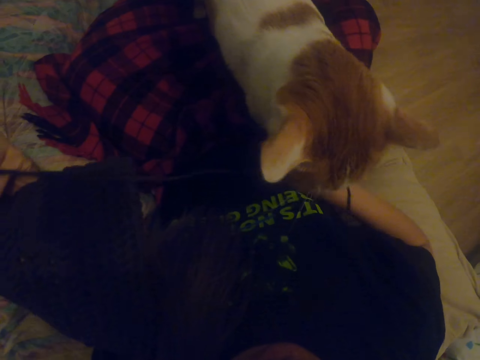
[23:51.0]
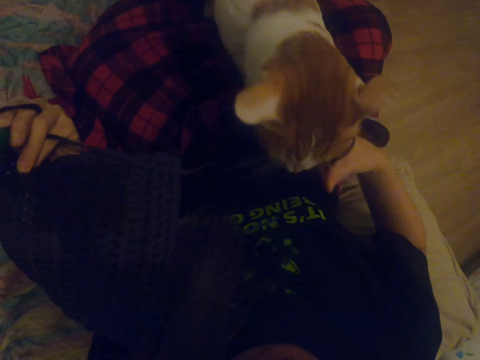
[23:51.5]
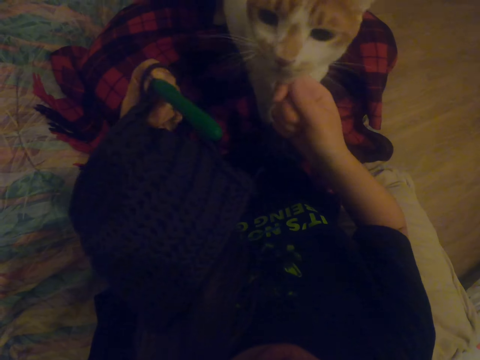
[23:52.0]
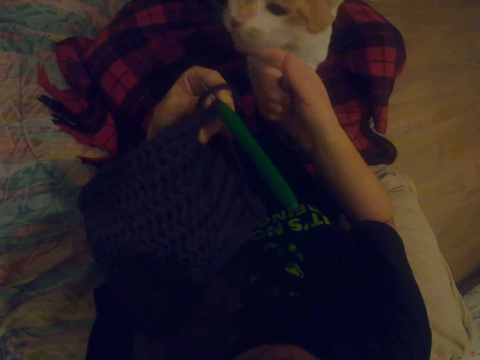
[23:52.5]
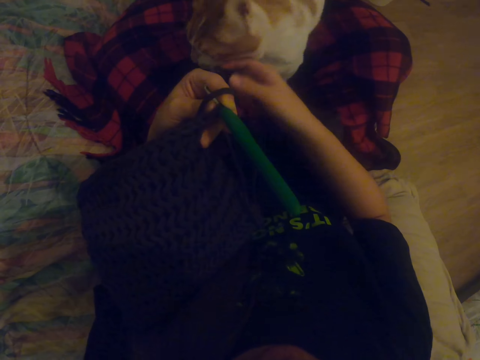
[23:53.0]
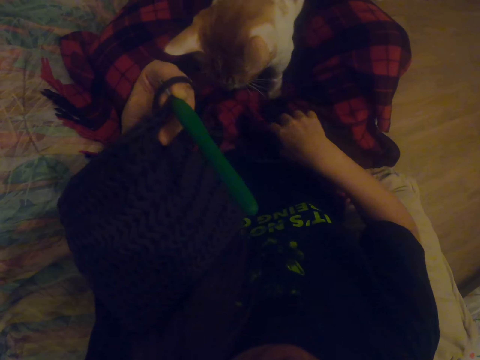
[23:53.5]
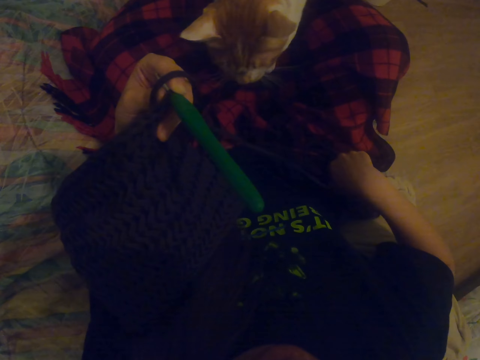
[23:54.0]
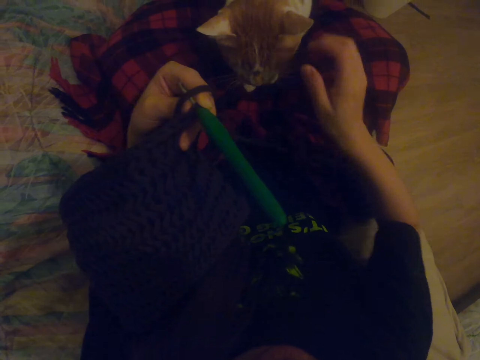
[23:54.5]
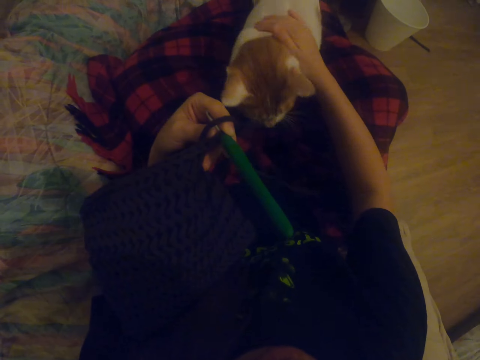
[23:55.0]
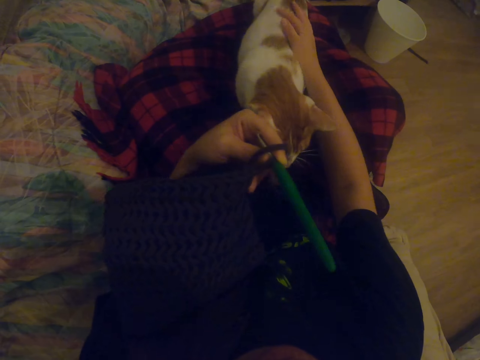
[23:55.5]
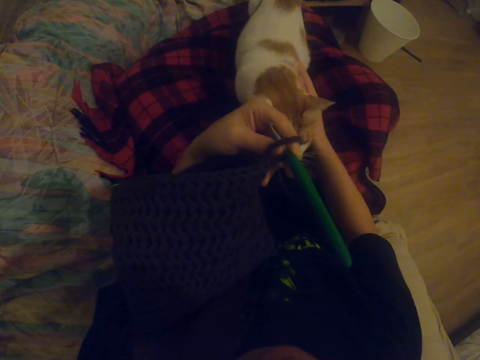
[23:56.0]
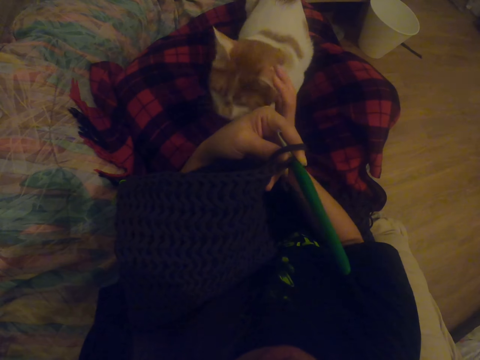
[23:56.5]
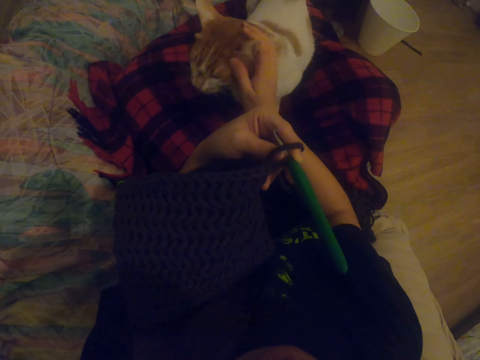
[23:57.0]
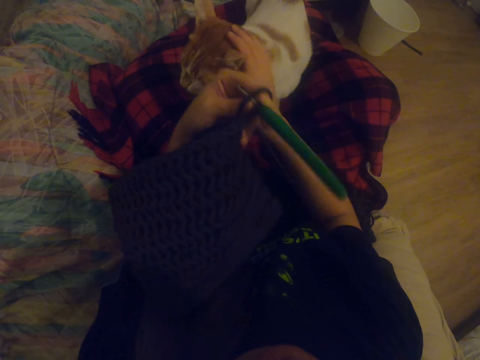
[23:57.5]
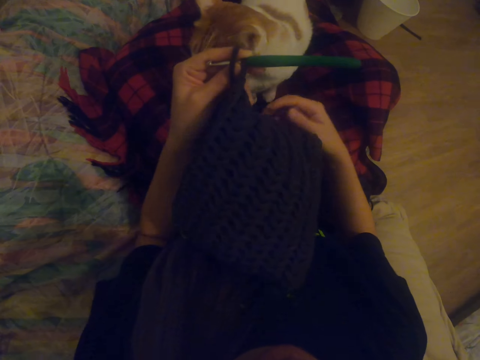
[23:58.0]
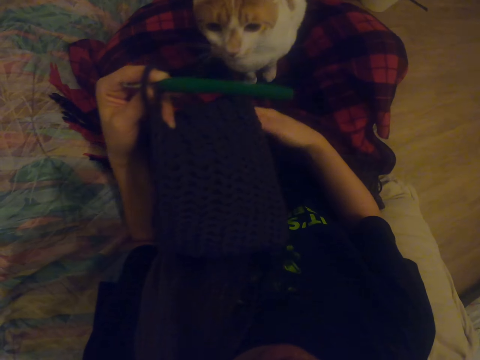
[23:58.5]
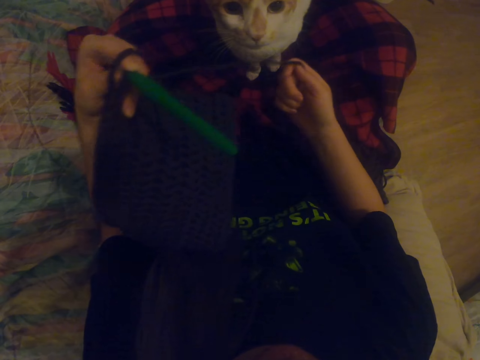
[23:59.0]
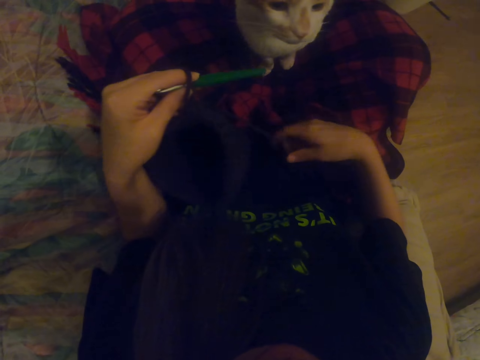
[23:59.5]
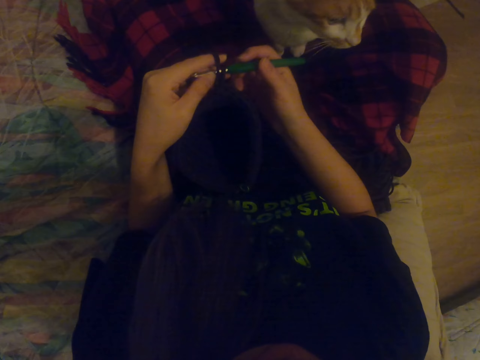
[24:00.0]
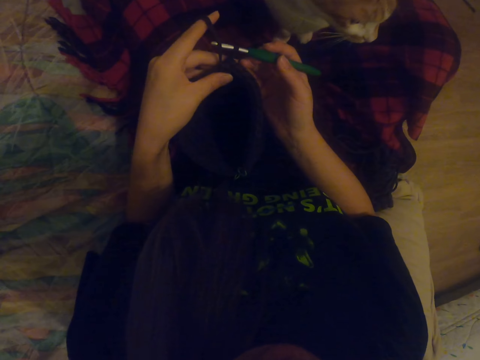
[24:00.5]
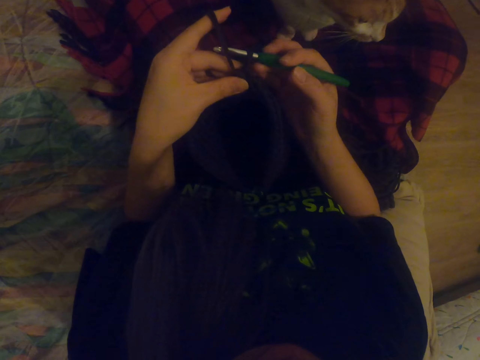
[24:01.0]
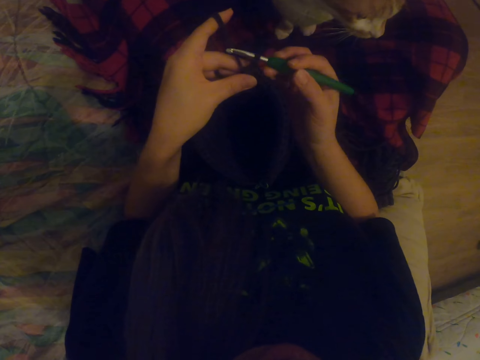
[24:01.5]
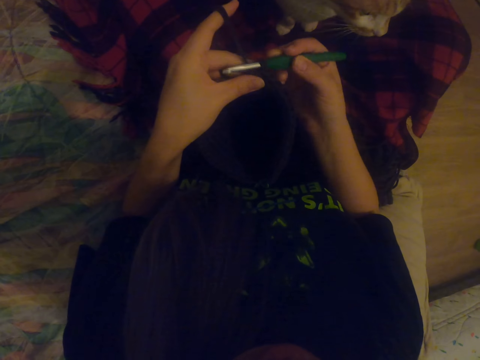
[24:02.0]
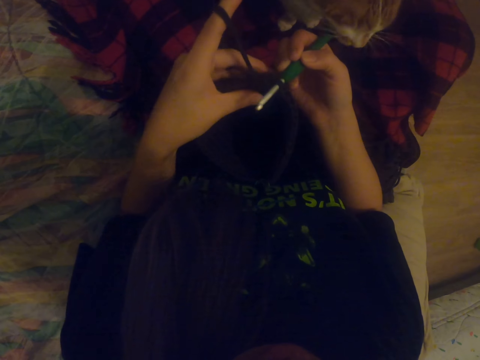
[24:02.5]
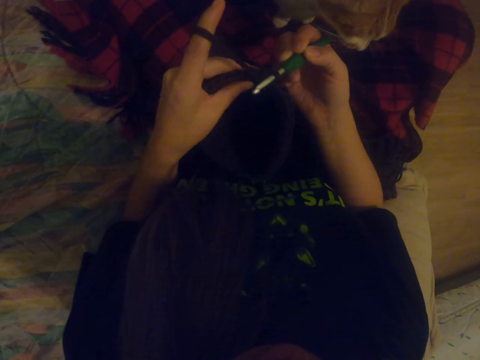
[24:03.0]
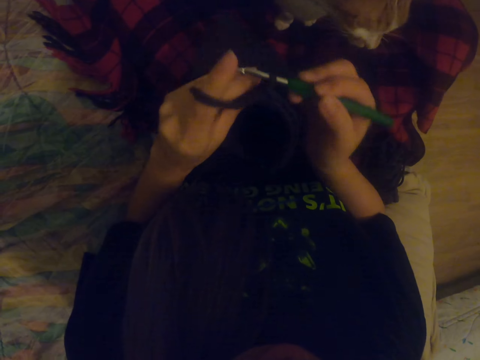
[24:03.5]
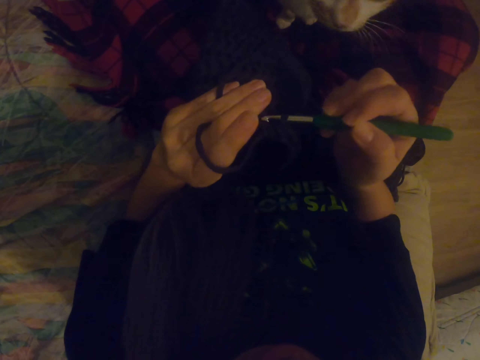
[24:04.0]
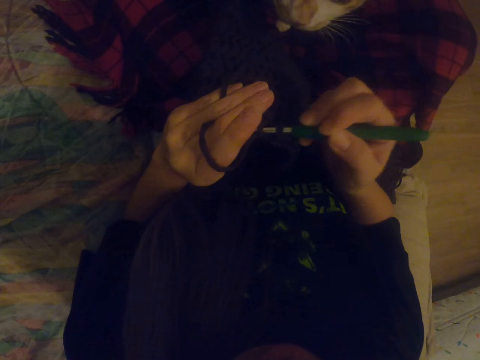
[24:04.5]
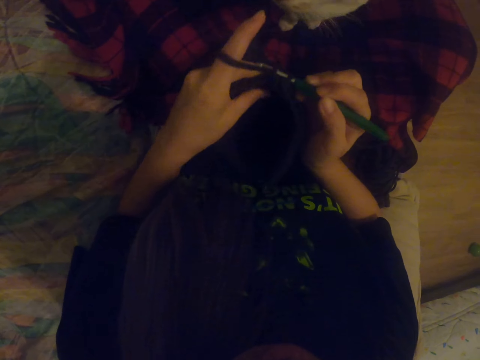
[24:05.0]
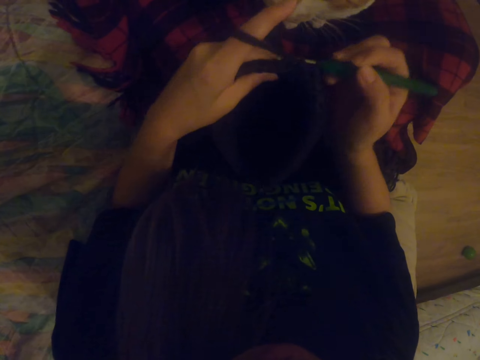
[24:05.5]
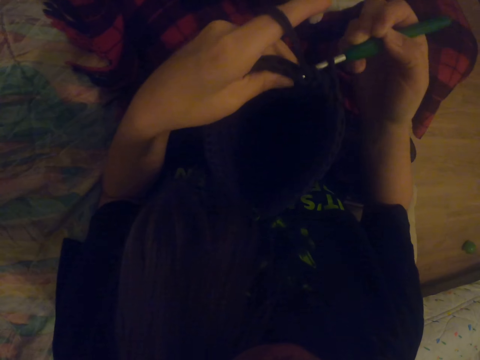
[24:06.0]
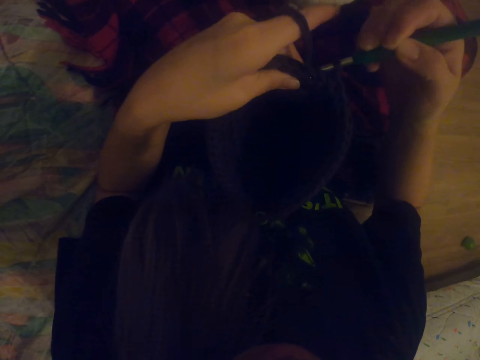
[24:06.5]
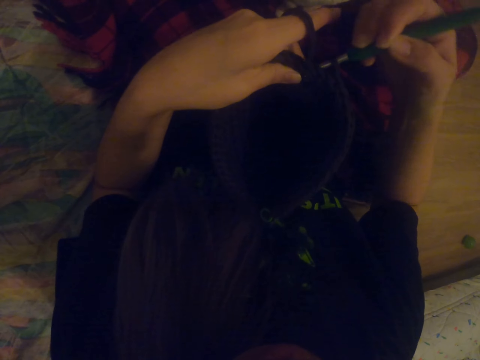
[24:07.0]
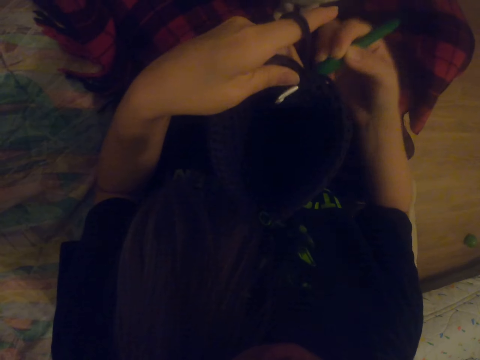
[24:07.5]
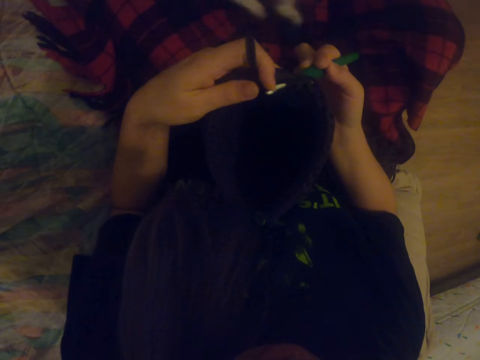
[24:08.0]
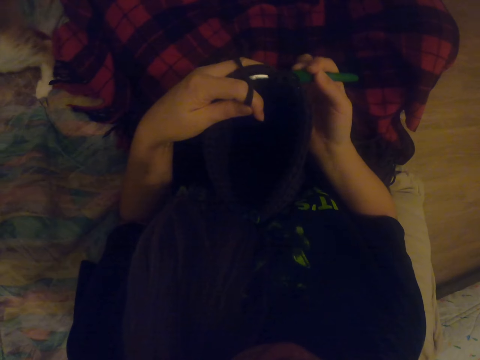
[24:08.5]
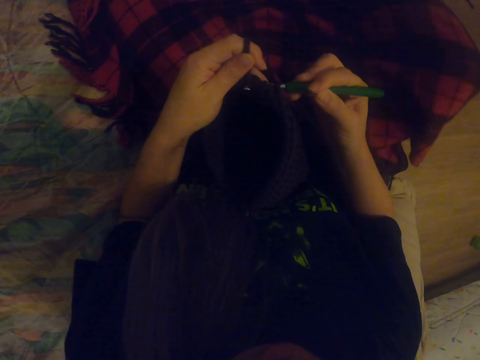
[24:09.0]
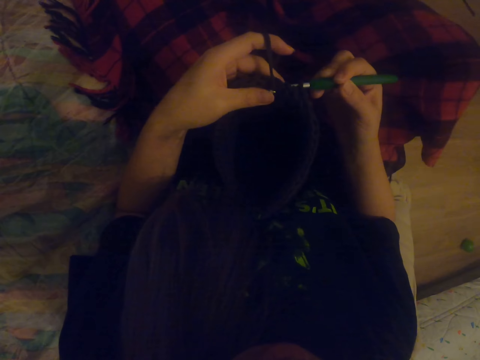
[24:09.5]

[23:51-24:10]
The camera wearer plays with the cat. They hold the threader. They knit the fabric with a crochet hook. They sew the bag.

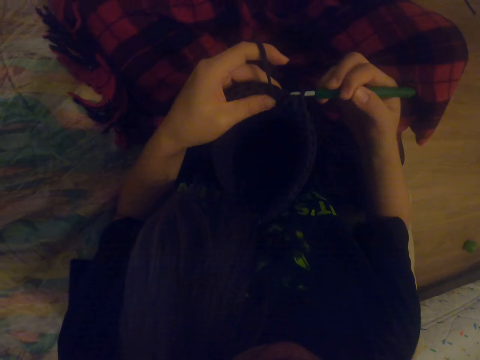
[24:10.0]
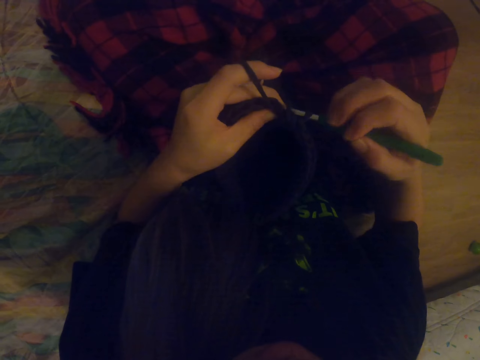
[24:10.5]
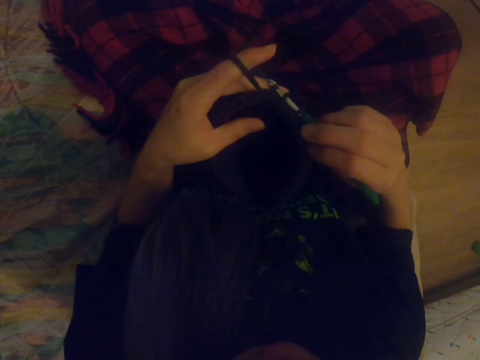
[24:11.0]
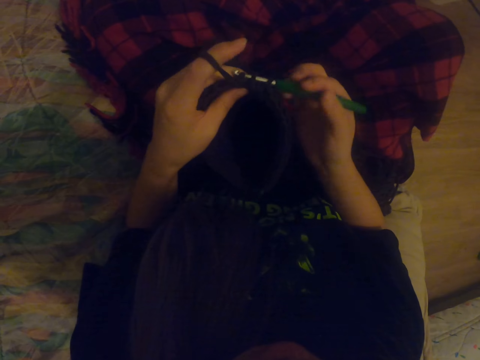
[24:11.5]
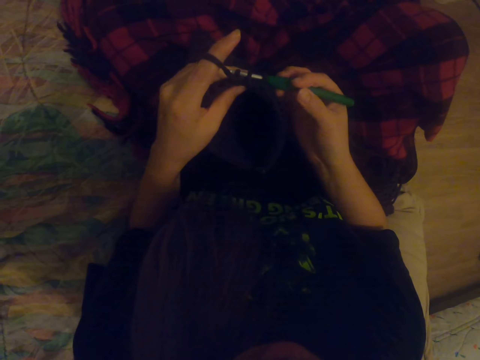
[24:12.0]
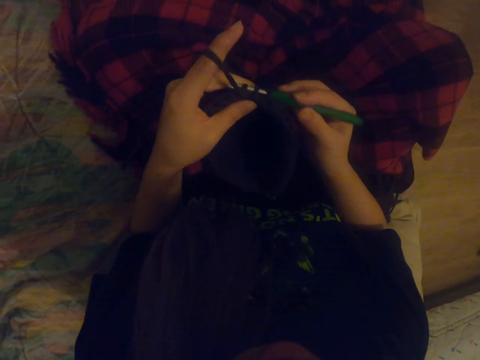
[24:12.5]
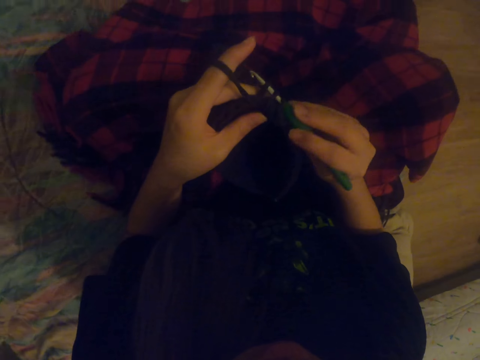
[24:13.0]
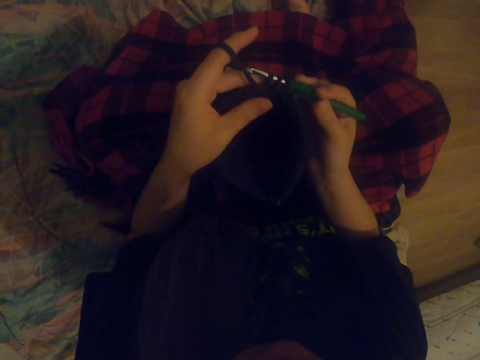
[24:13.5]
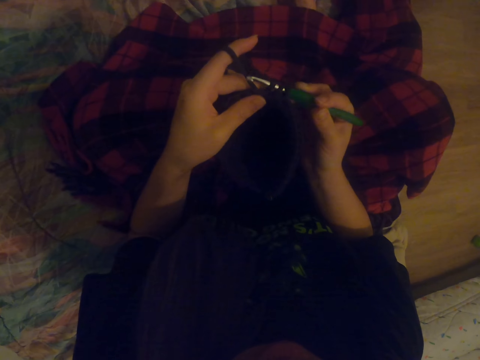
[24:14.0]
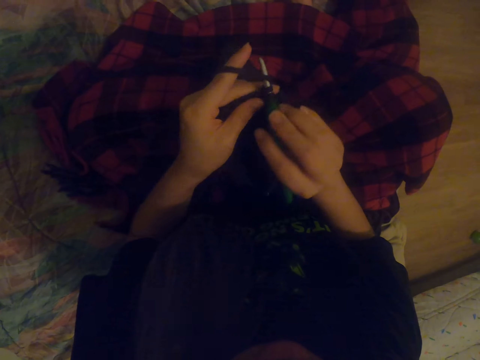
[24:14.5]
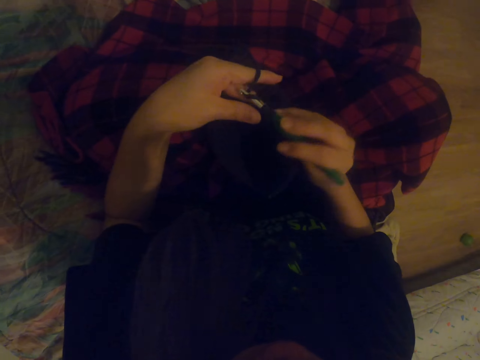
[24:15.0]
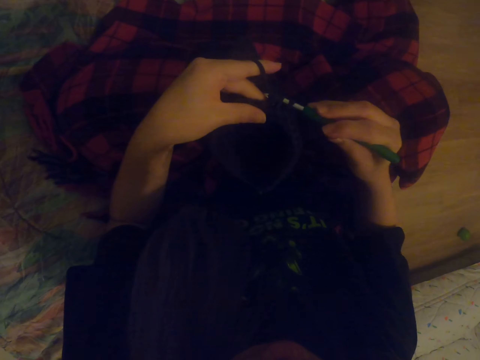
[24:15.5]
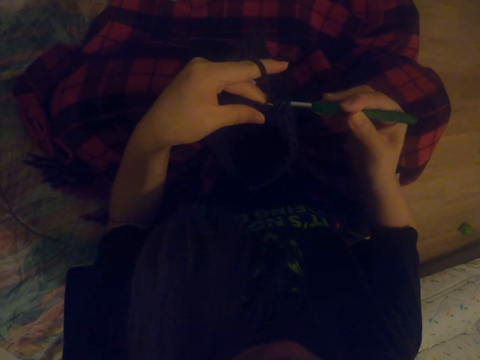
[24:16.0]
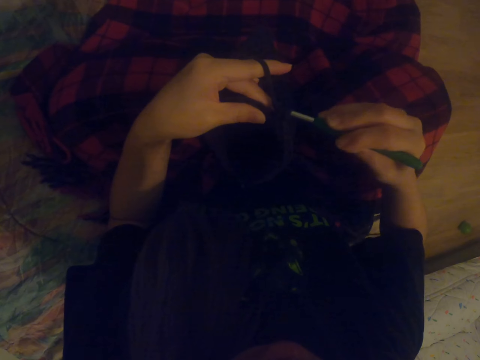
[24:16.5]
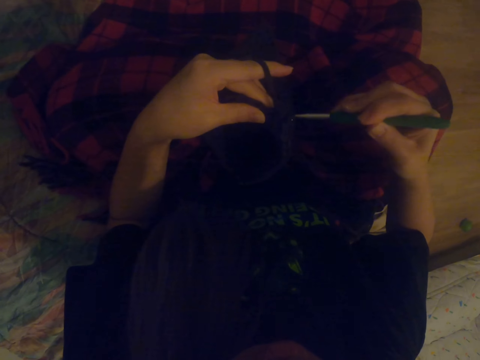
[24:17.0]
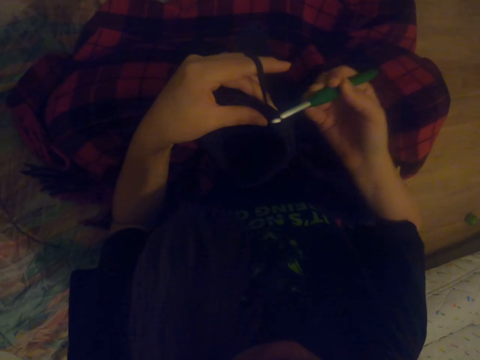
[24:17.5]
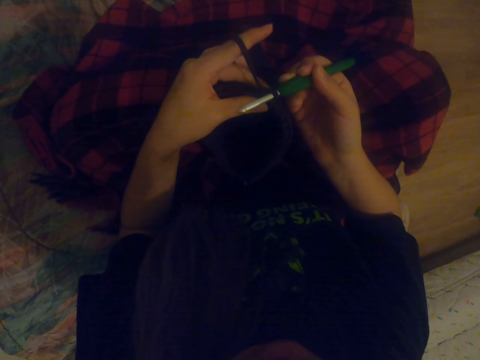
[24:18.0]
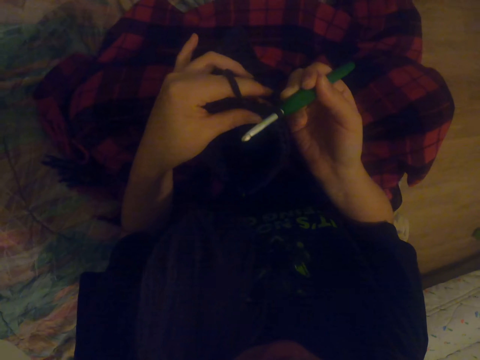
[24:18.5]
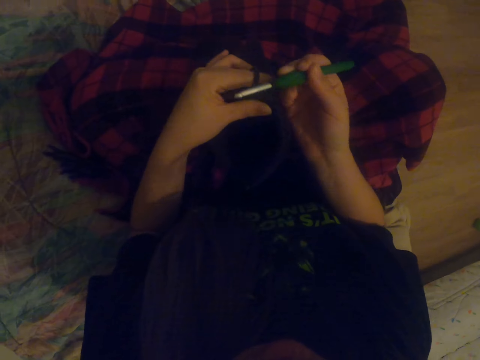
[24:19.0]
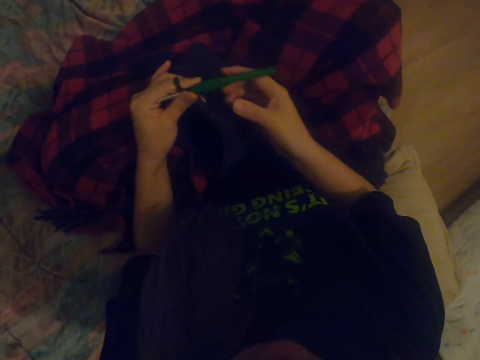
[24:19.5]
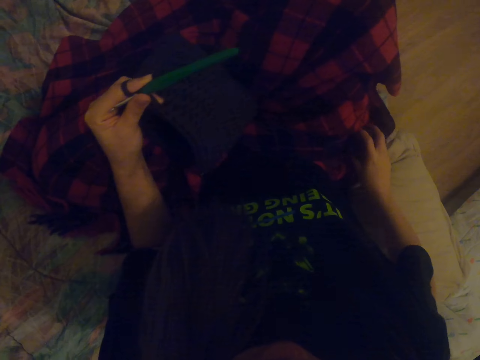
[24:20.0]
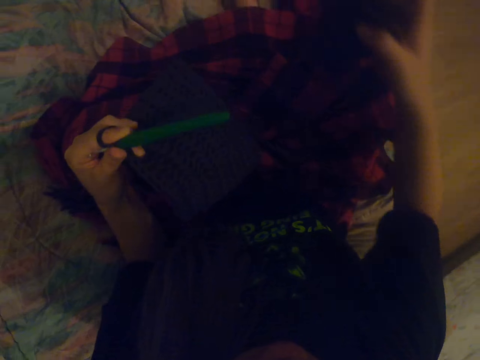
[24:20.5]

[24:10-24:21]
The camera wearer picks up the thread.
